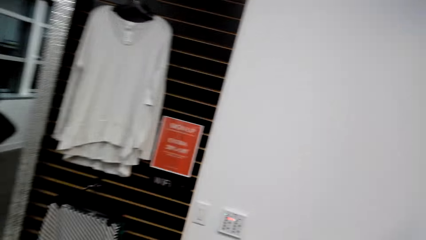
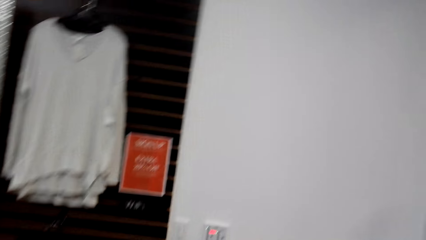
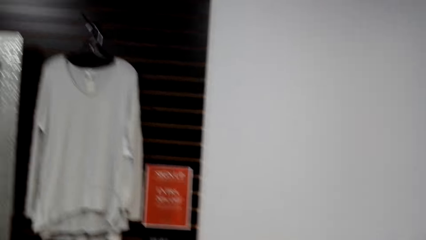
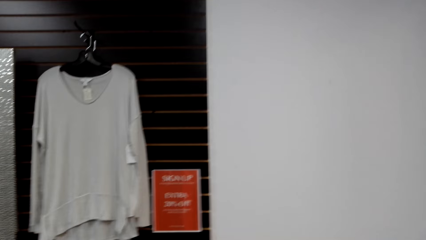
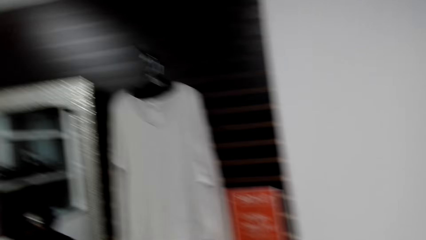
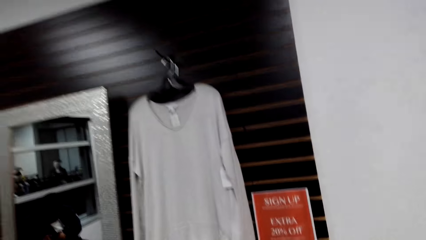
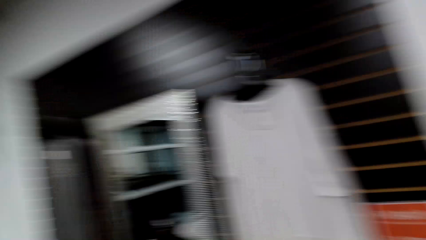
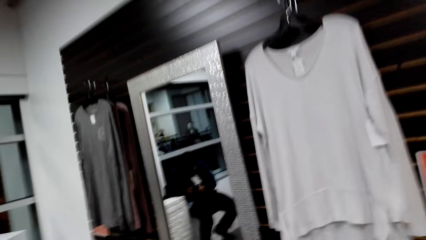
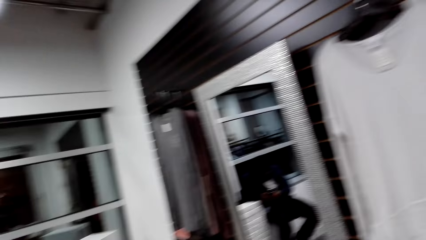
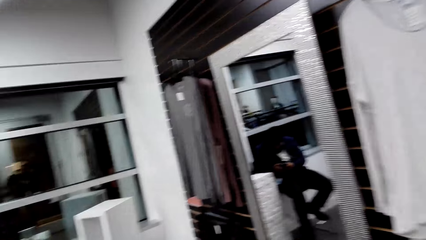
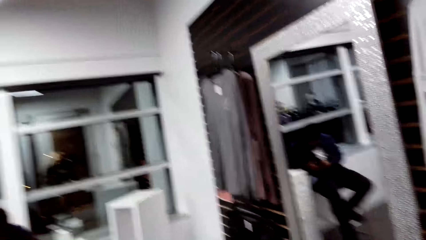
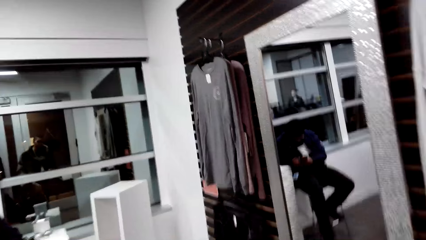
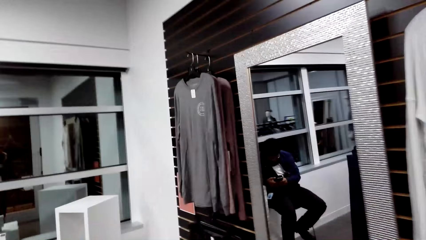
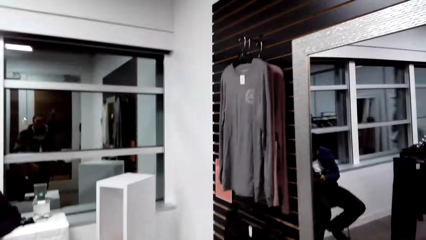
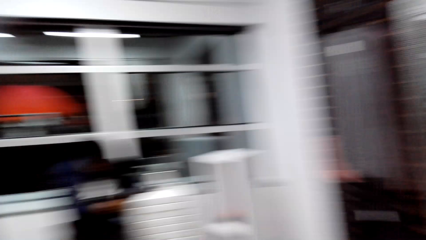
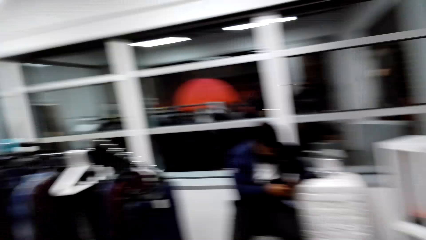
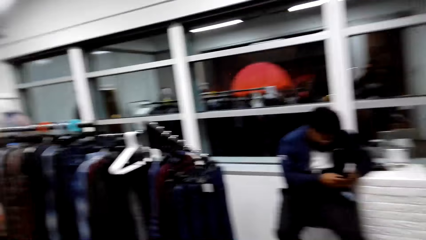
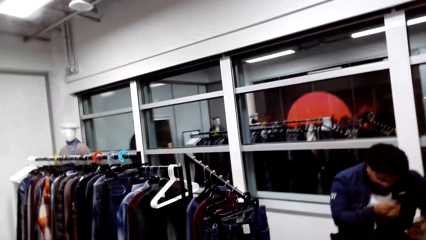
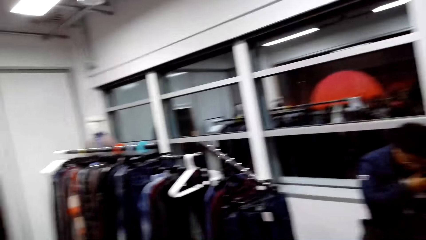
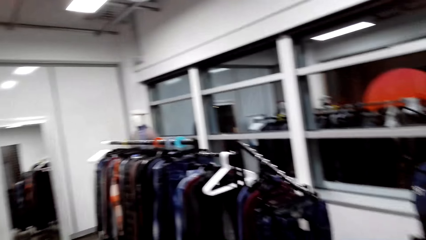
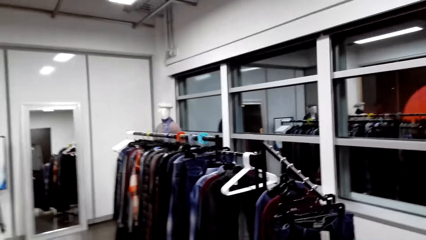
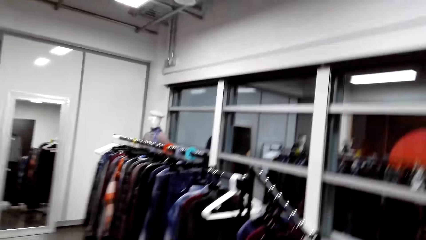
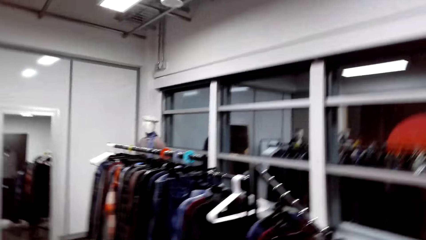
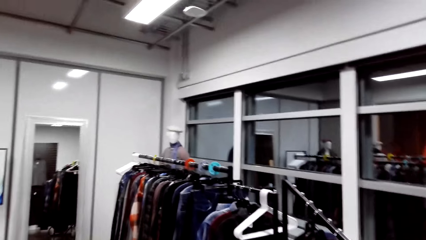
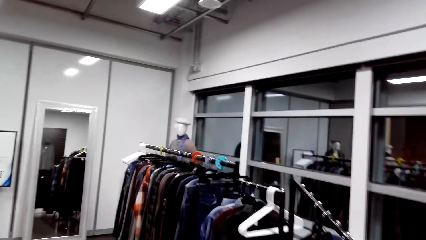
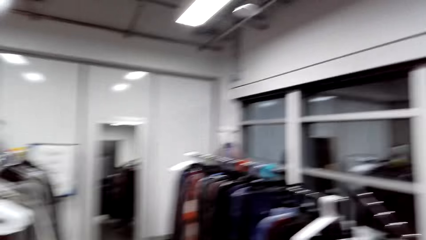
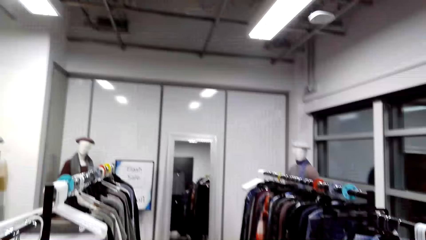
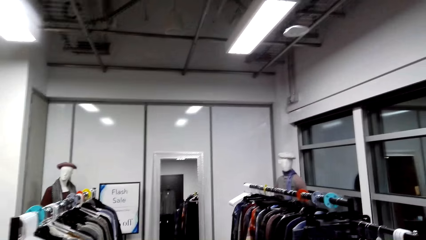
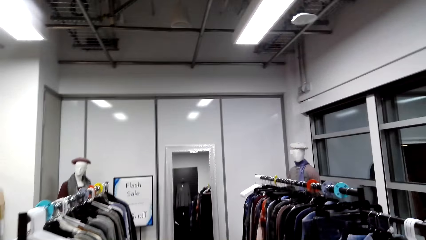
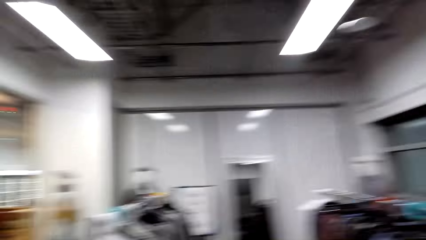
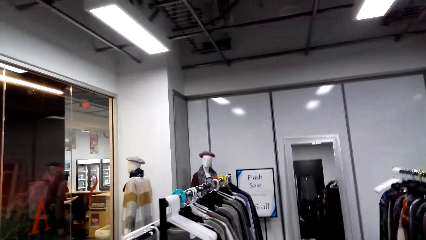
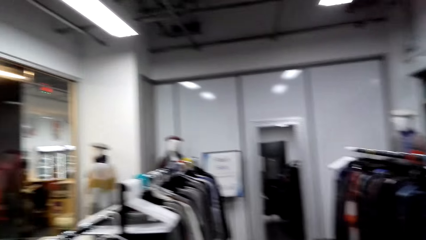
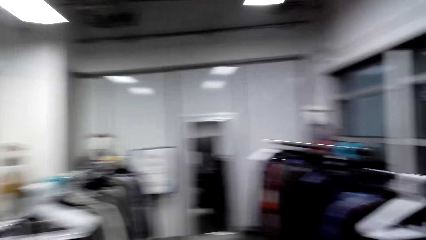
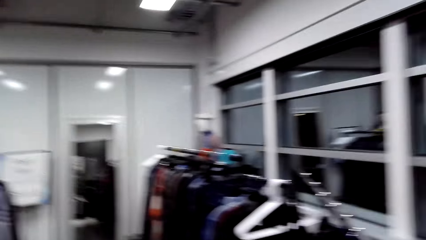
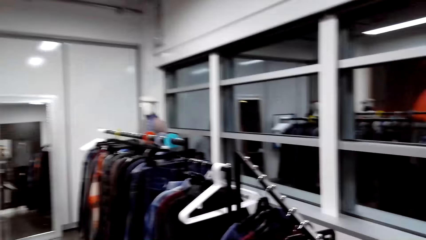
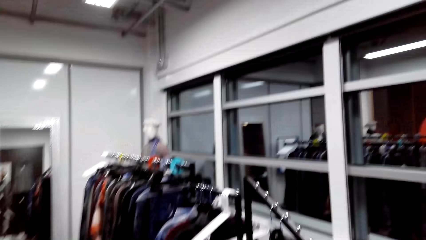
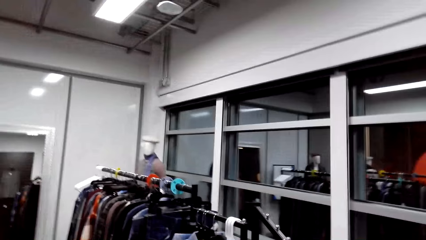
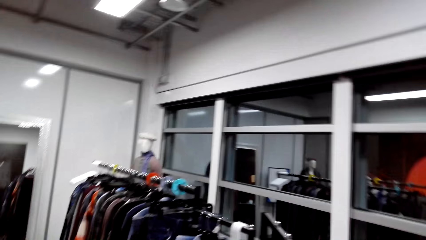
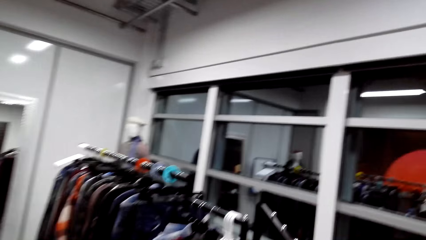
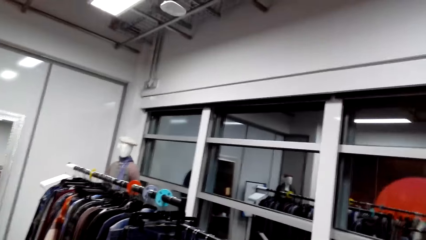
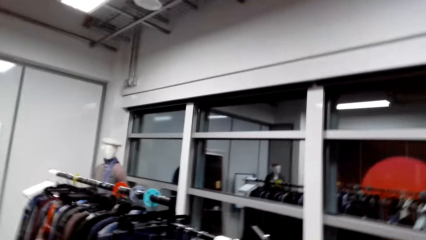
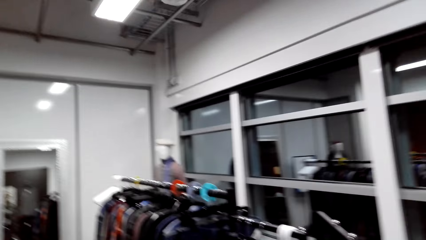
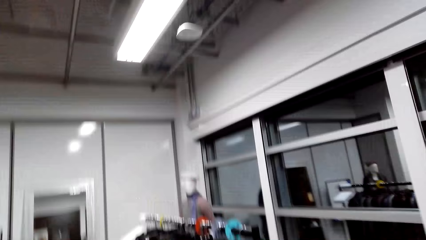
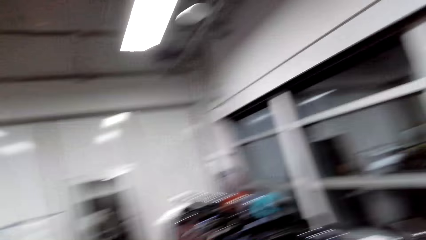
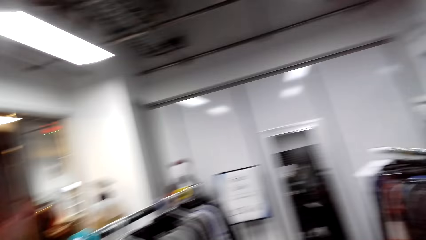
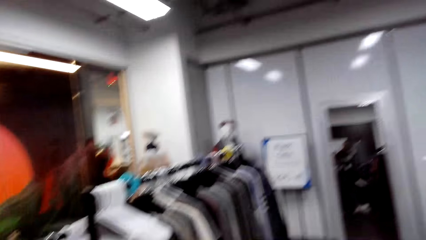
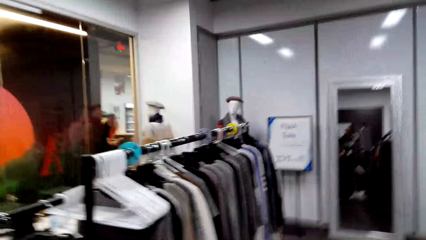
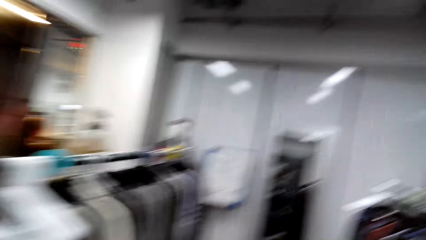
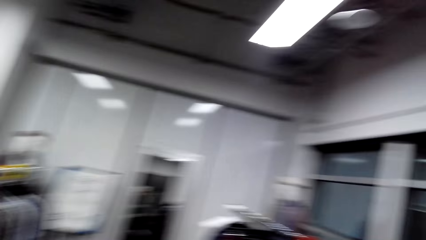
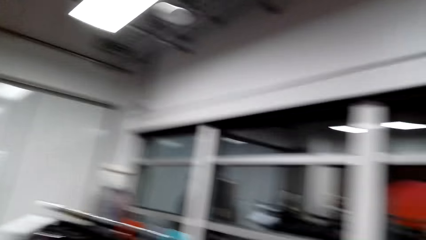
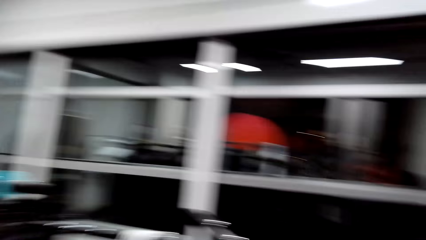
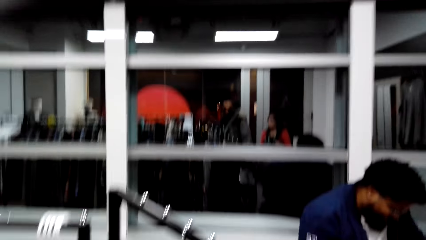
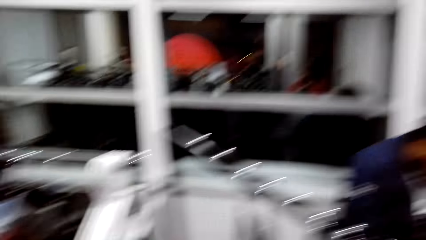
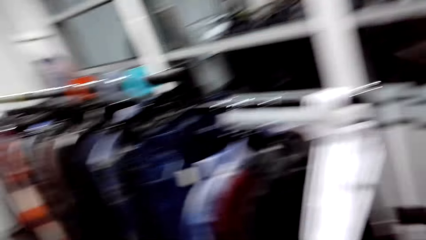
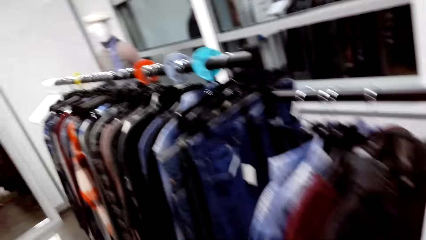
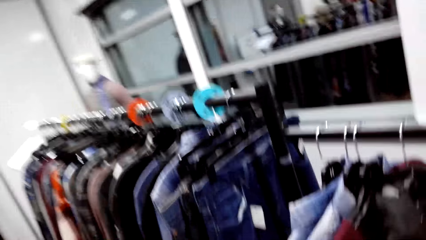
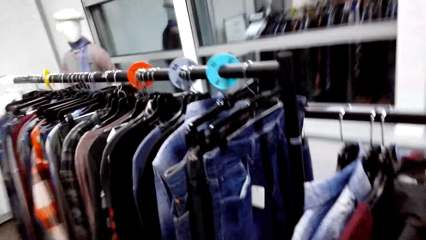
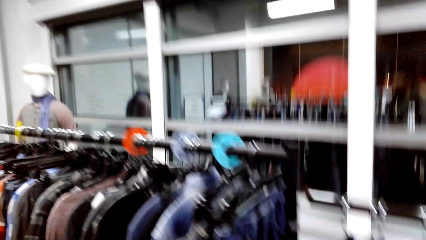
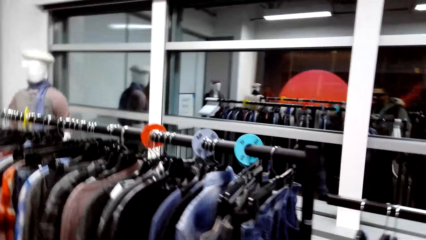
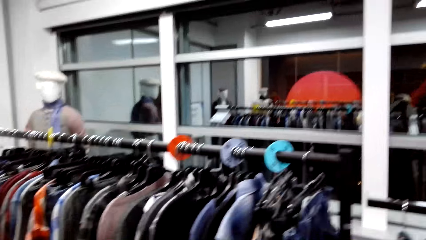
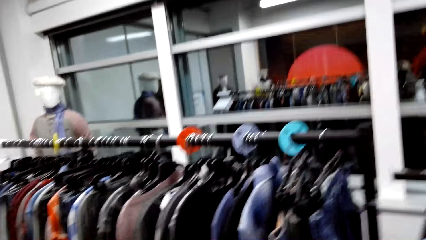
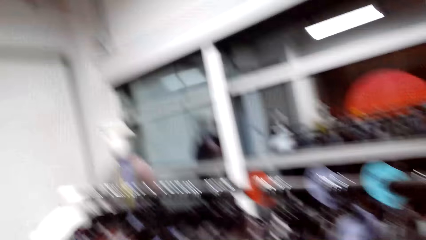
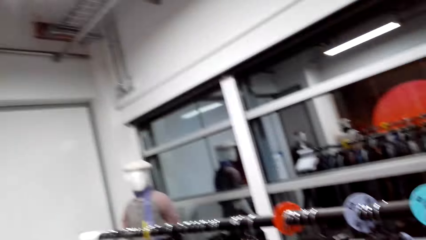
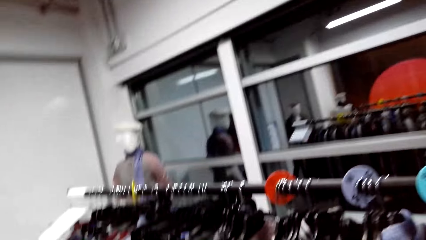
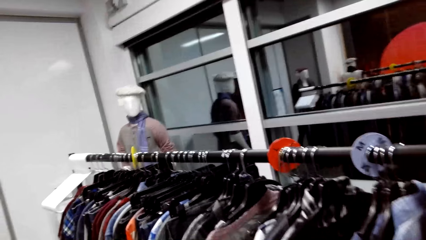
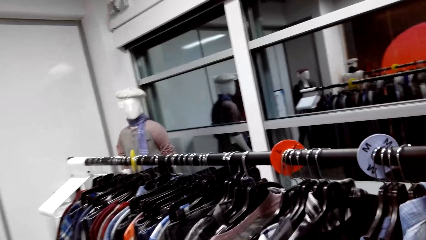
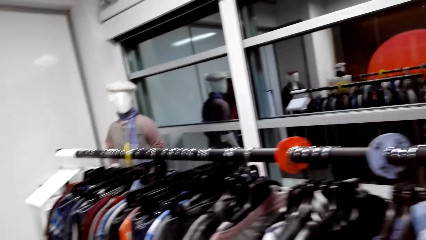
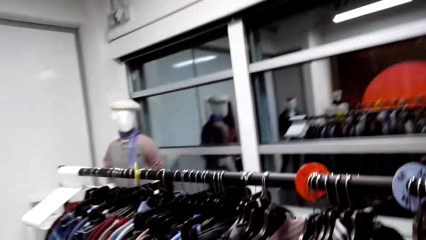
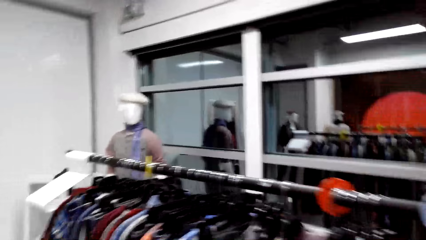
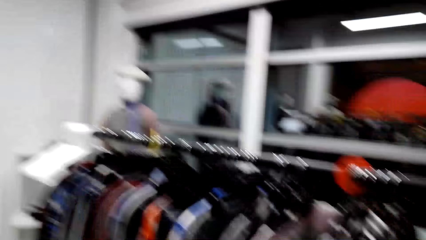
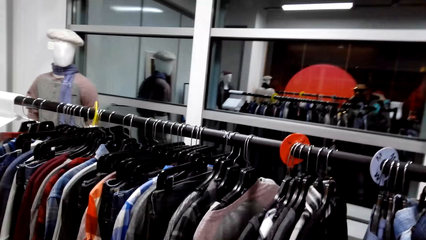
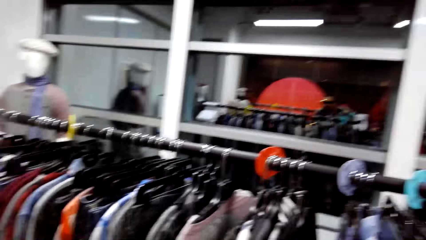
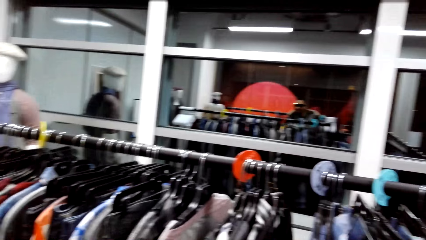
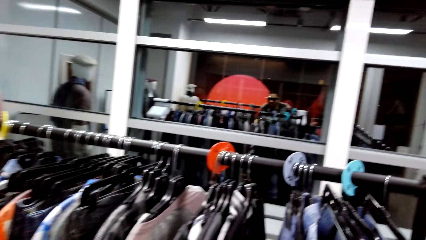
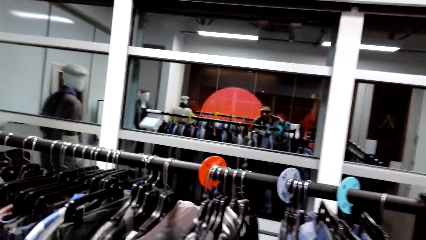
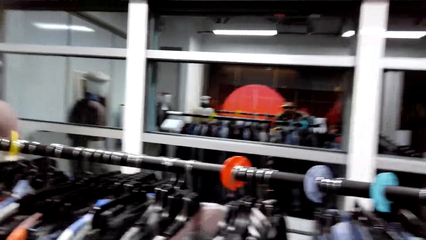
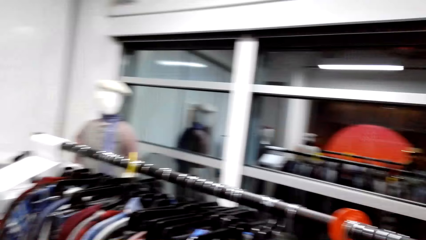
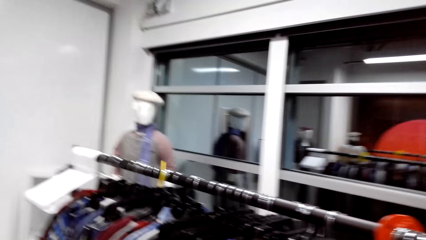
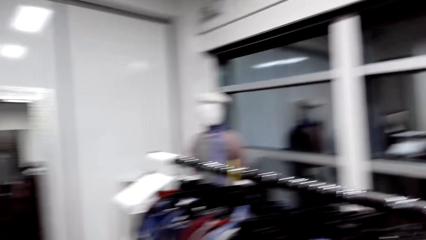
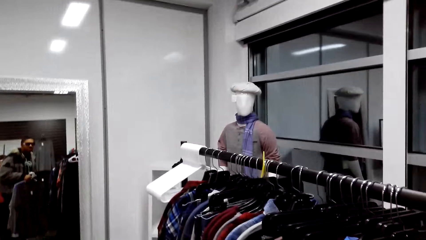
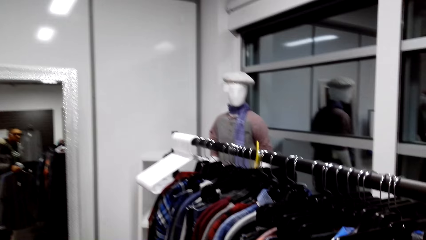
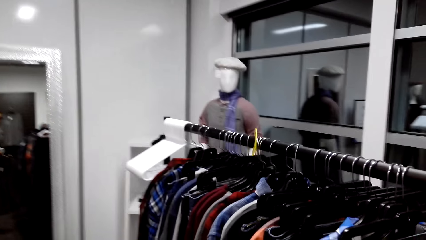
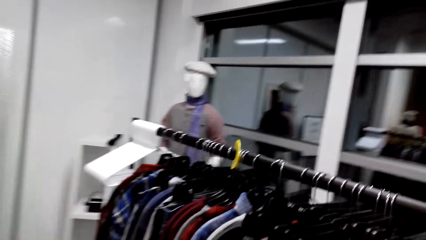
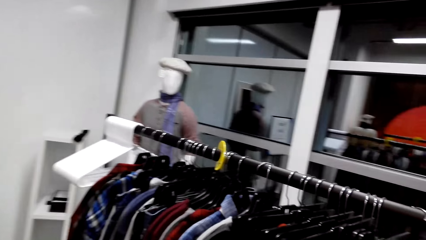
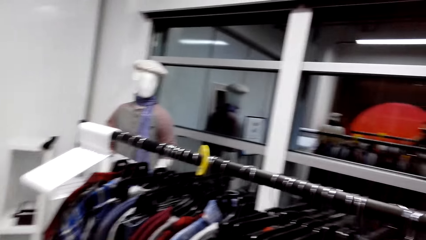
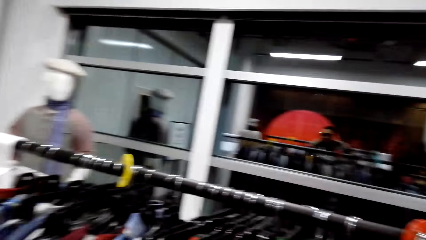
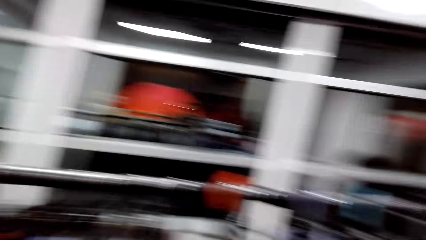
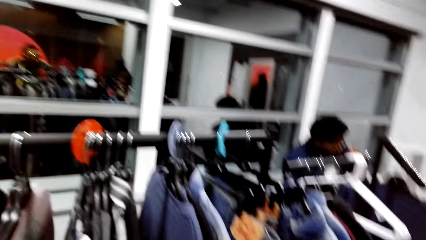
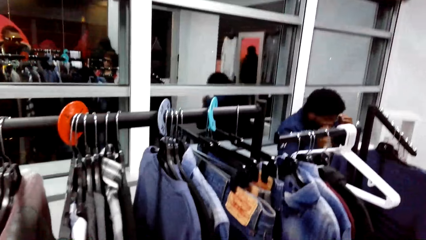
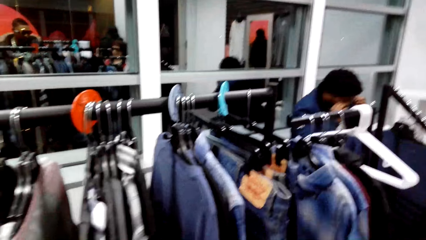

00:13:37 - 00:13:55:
The camera wearer walks around the clothing store. They dialogue with a man. The man uses a phone. The camera wearer walks around the clothing store. They walk around the clothing store again. They look around the clothing store.
